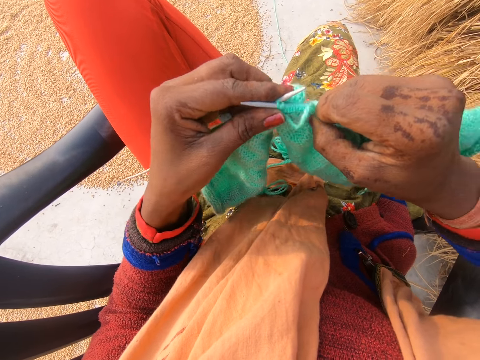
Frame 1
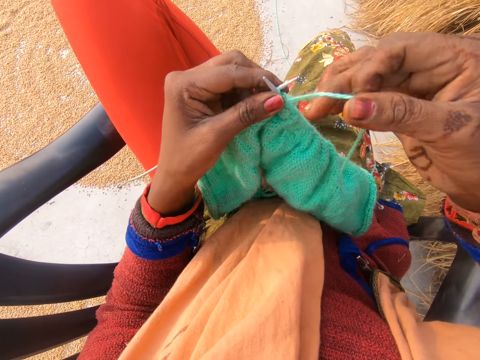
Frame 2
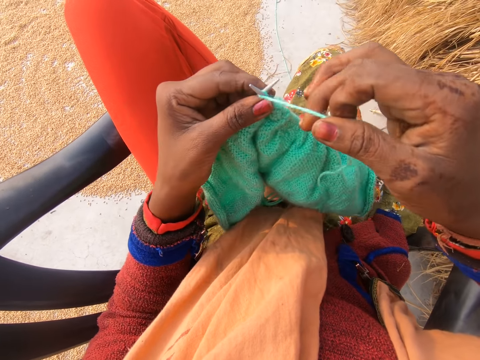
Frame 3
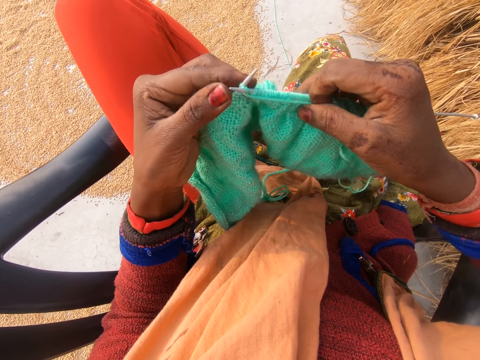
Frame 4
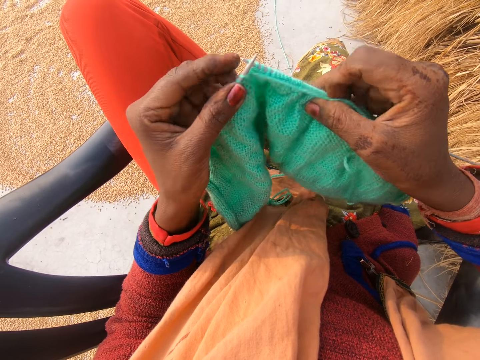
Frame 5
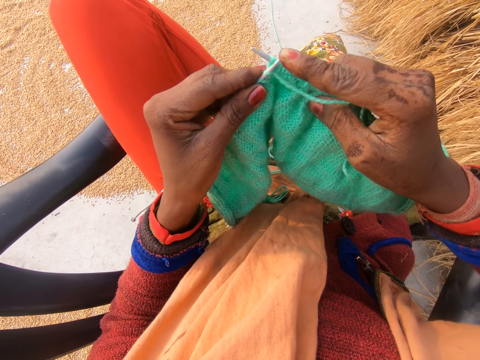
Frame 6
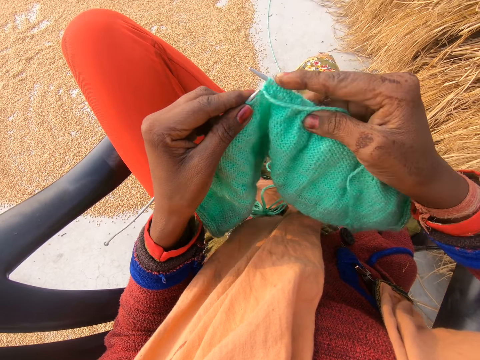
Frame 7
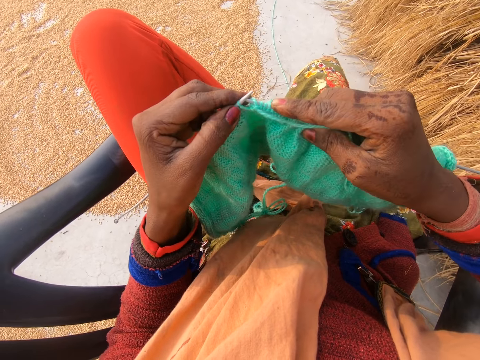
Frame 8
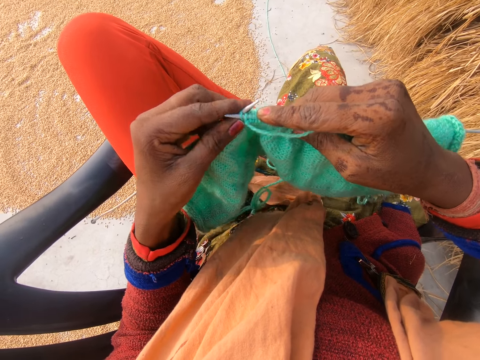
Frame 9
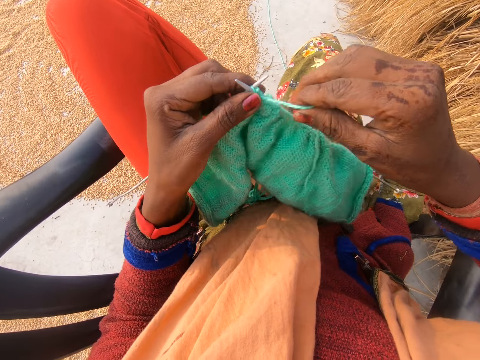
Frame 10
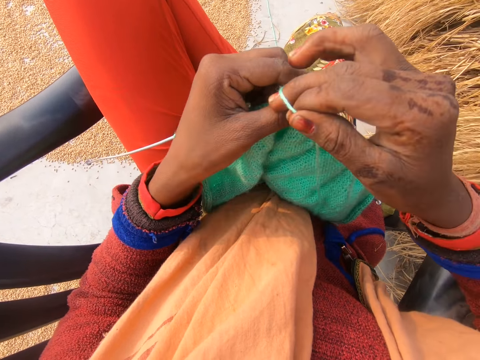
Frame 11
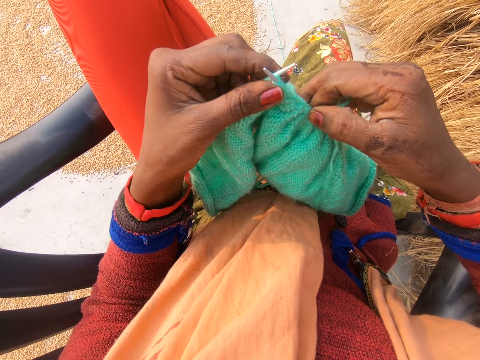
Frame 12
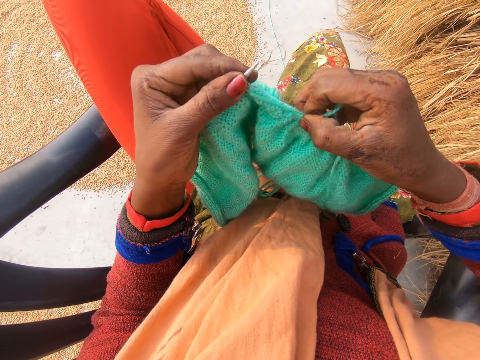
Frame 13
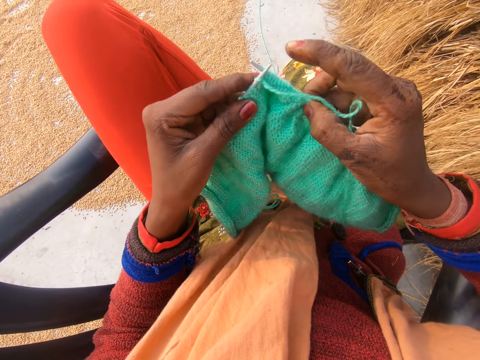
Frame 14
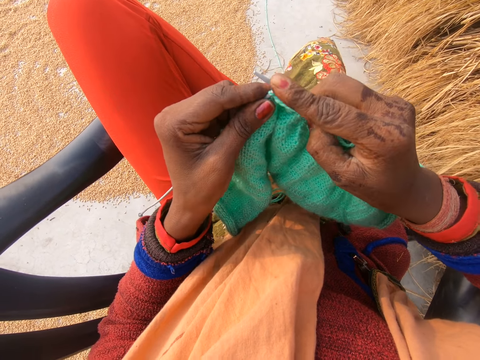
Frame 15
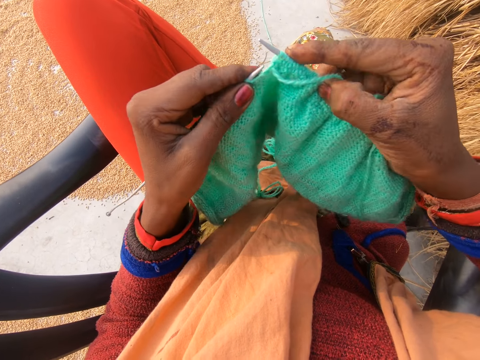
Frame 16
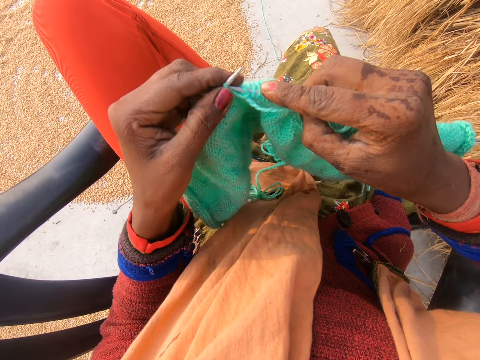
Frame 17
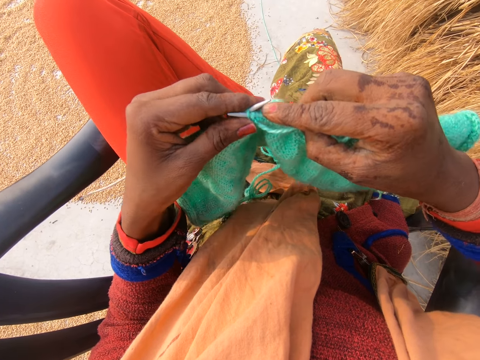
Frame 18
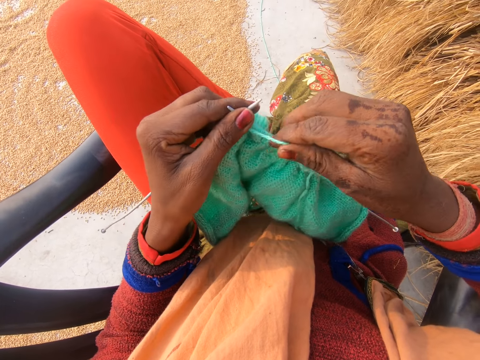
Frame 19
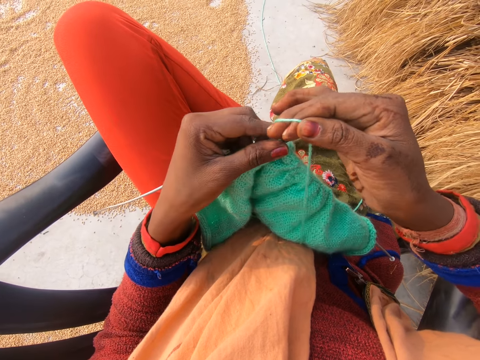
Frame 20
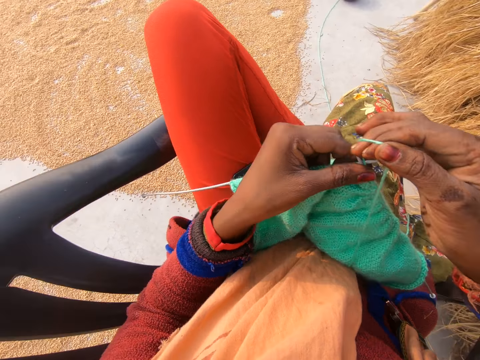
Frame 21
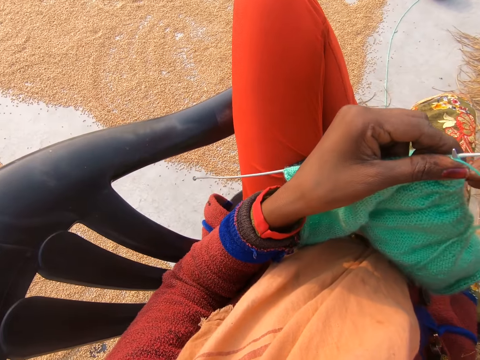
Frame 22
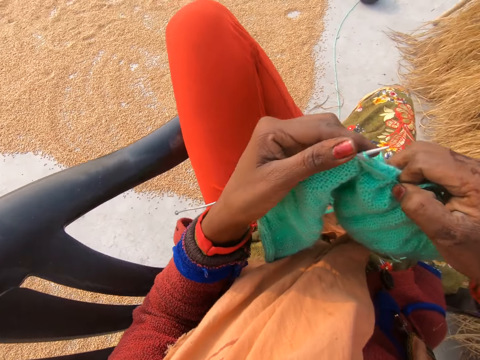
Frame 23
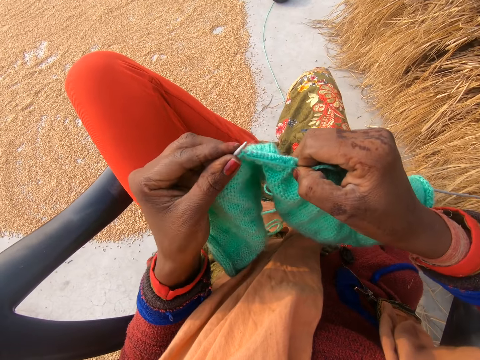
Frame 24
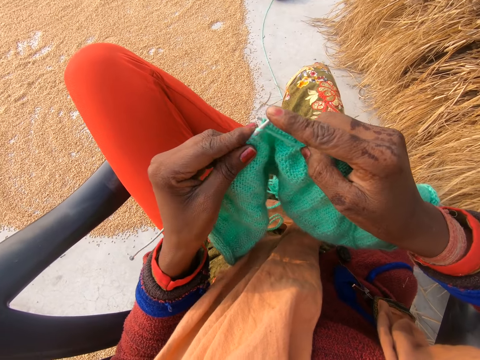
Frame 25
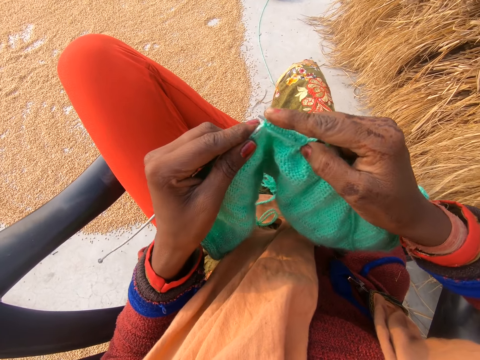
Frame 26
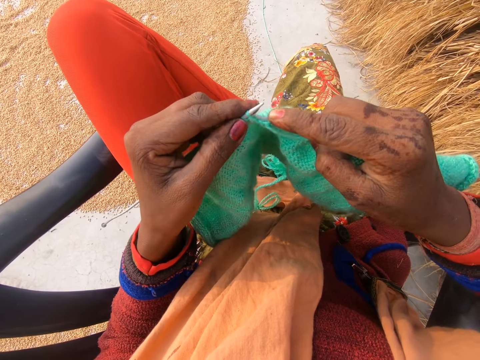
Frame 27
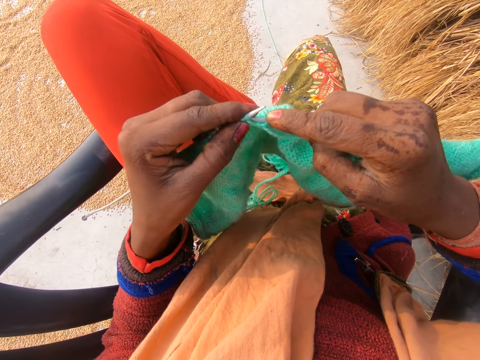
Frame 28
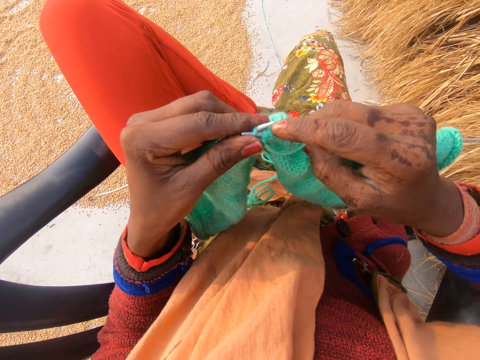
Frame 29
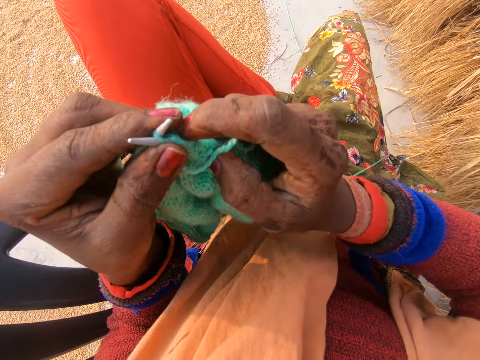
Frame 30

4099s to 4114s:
The camera wearer rotates the knitting thread around the knitting needle. They knit a fabric with knitting needles. They press the knitting needle with a finger. They knit the fabric with the knitting needles. They rotate the knitting thread around the knitting needle. They knit the fabric with the knitting needles. They press the knitting needle with a finger. They knit the fabric with the knitting needles. They rotate the knitting thread around the knitting needle. They knit the fabric with the knitting needles. They press the knitting needle with a finger. They knit the fabric with the knitting needles.

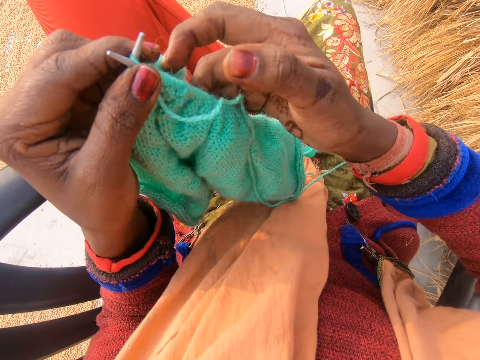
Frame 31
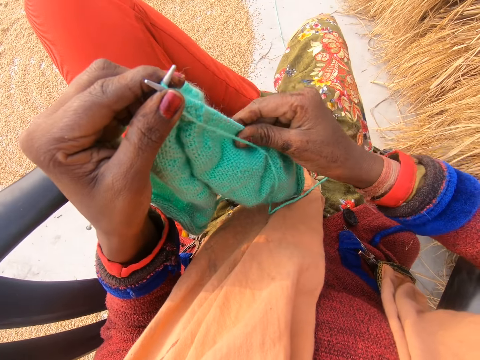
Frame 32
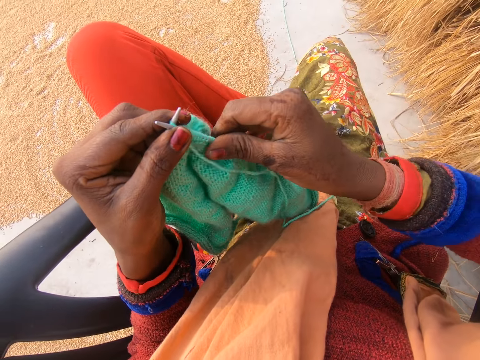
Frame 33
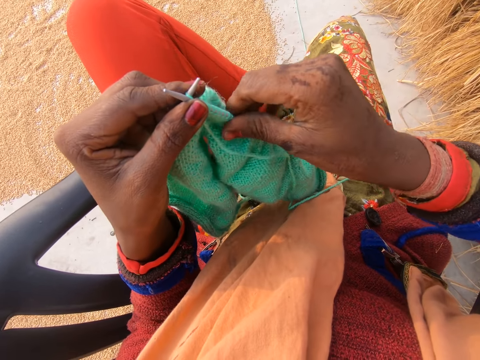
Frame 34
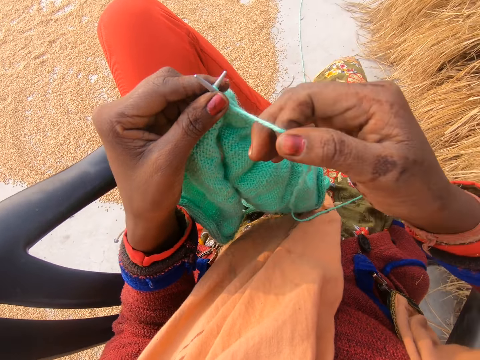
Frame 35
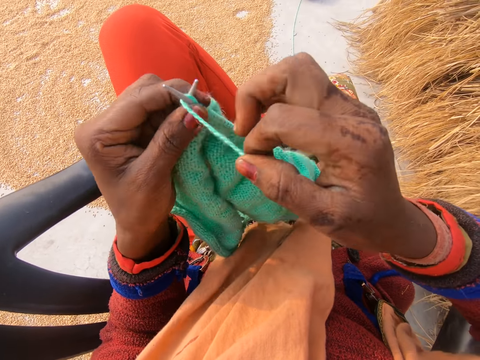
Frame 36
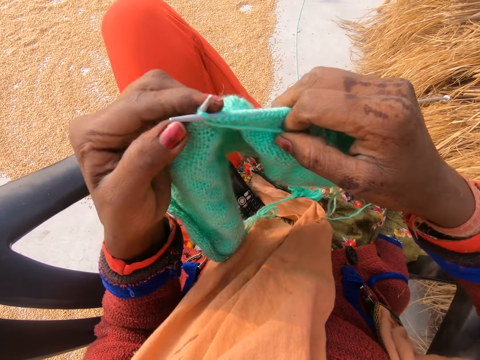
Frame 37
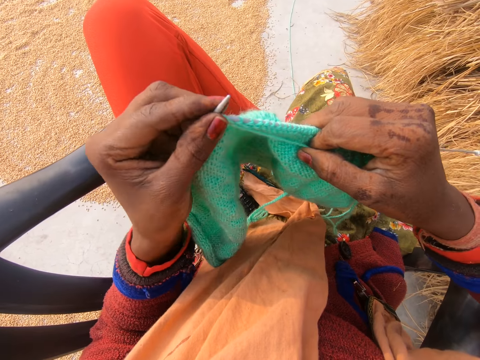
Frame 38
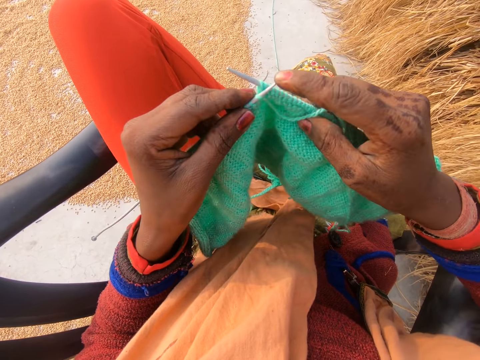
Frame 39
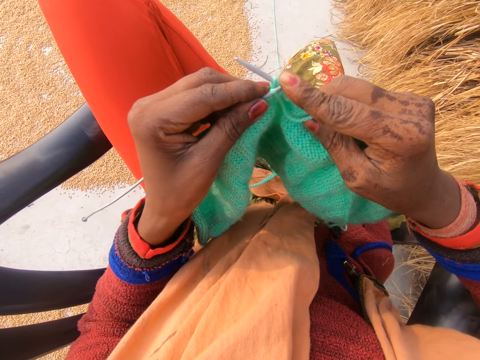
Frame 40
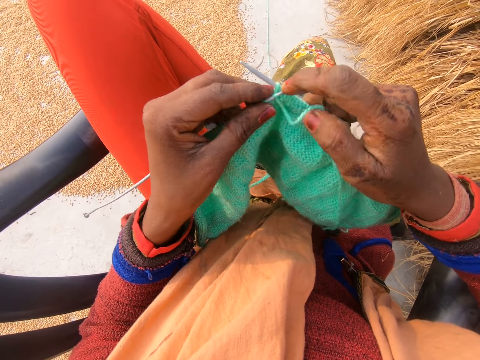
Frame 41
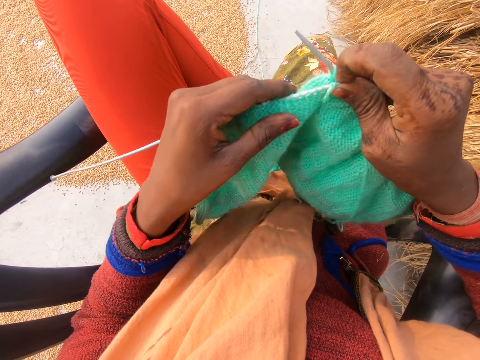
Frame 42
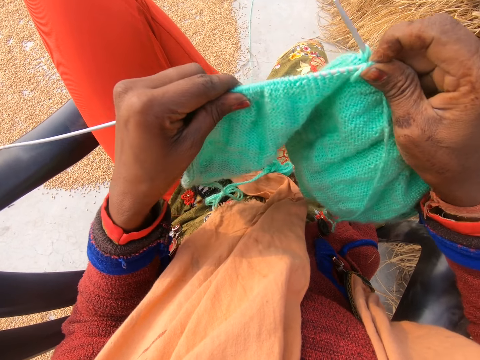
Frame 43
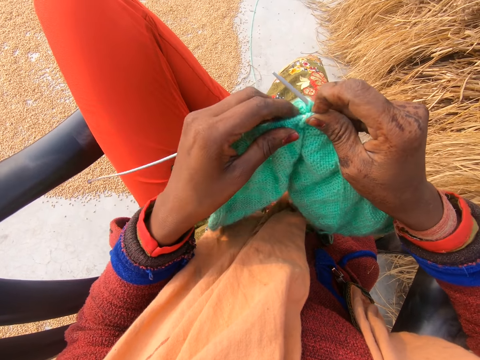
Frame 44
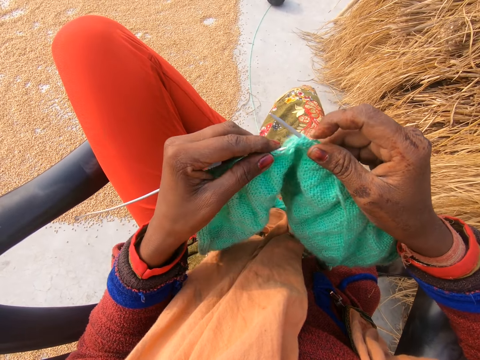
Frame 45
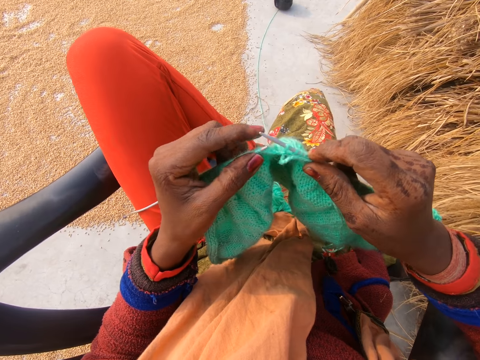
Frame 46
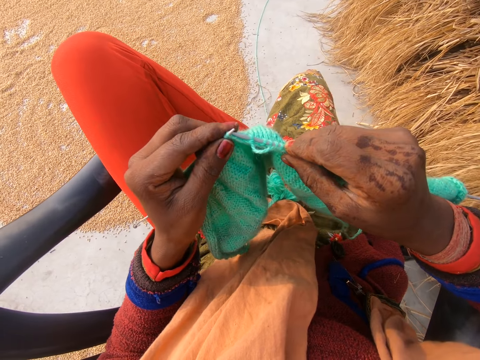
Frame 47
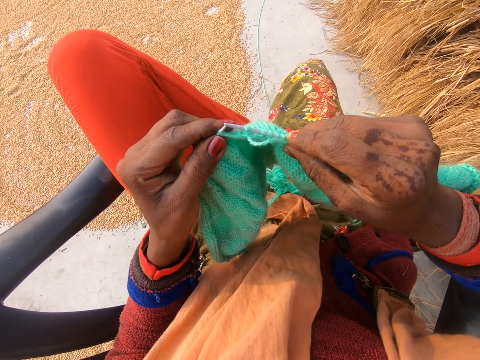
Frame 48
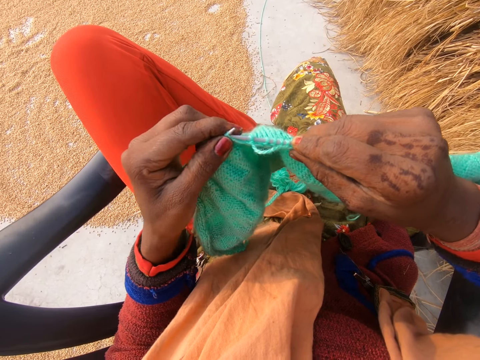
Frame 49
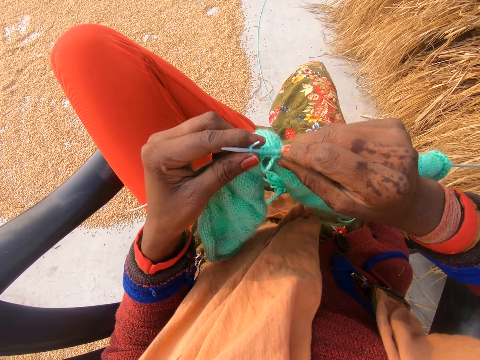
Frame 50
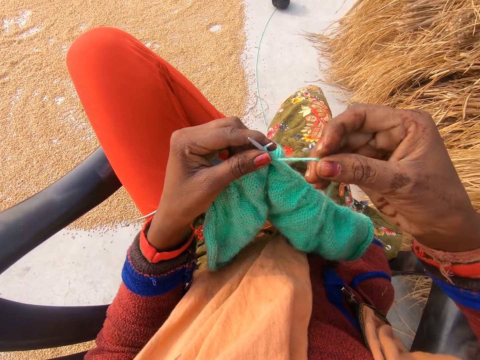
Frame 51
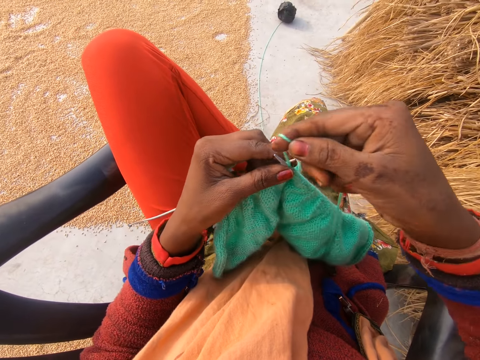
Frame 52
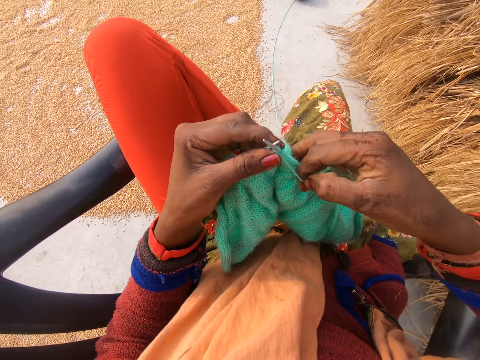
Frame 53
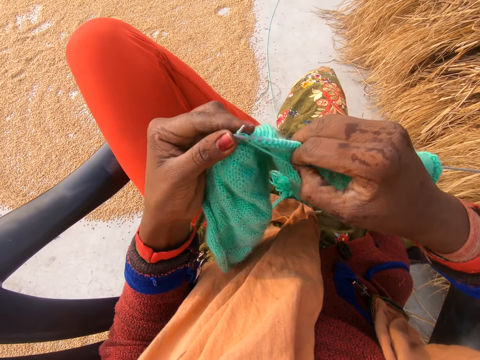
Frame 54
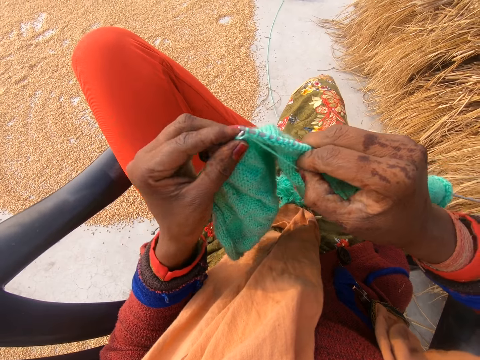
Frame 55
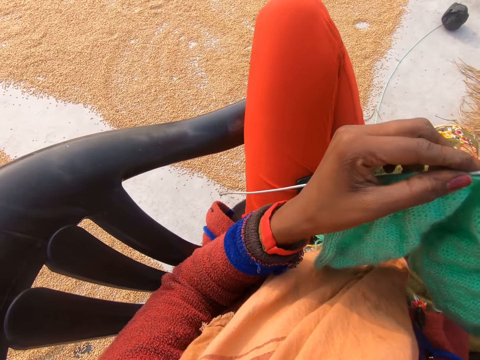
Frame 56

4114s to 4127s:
The camera wearer presses the knitting needle on her lap. She pushes the fabric on the knitting needle. She adjusts the crochet in her hand. She picks up the thread. She rotates the knitting thread around the knitting needle. She crochets with the yarn in her hand with the crochet hook. She knits the fabric with knitting needles. She presses the knitting needle with a finger. She pushes the fabric on the knitting needle. She adjusts the crochet in her hand. She knits the fabric with the knitting needles. She crochets with the yarn in her hand with the crochet hook. She rotates the knitting thread around the knitting needle. She knits the fabric with the knitting needles.
